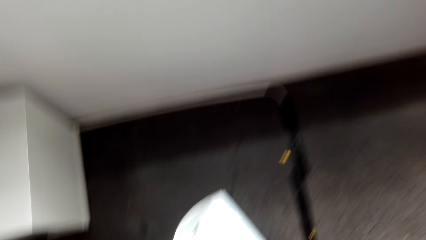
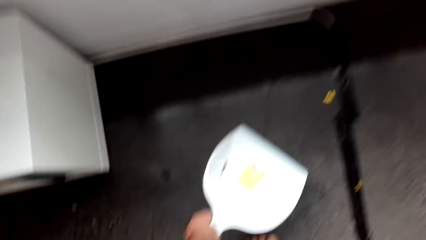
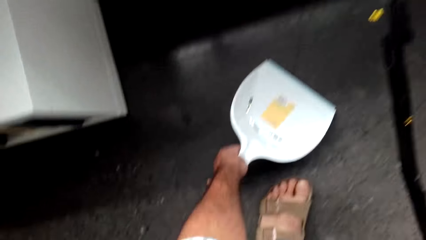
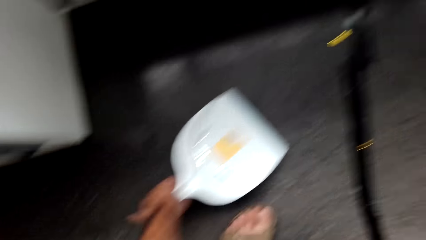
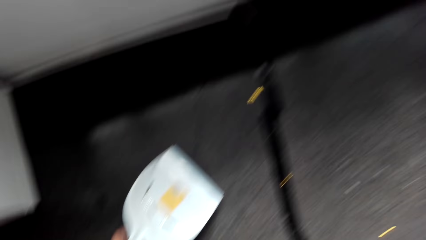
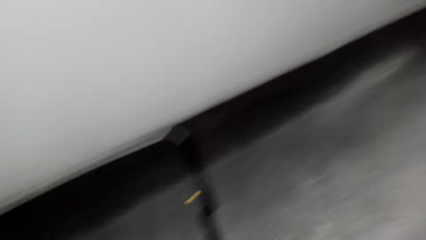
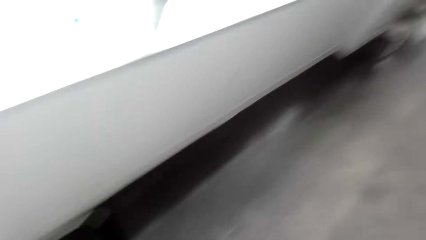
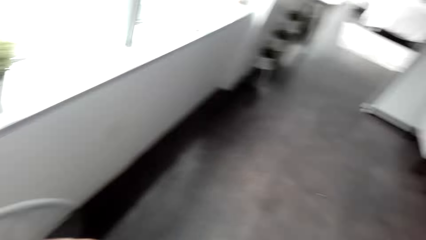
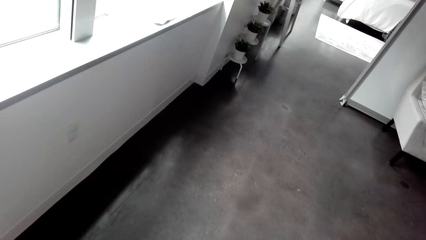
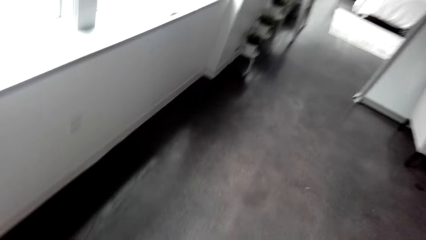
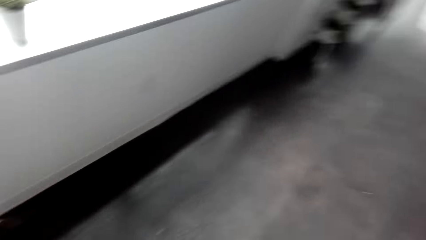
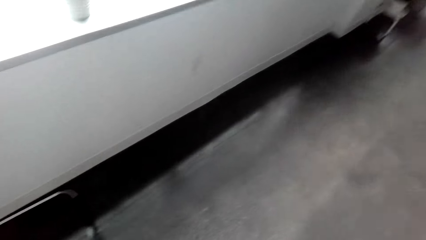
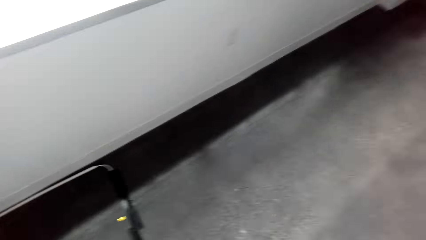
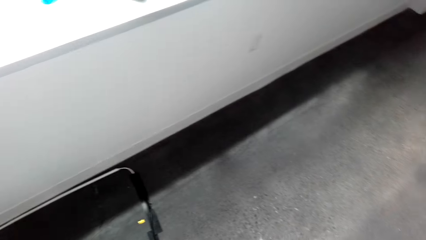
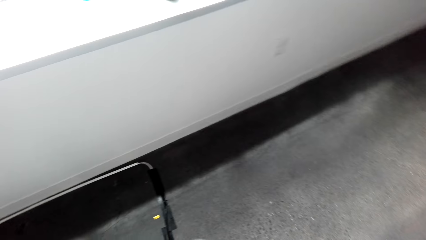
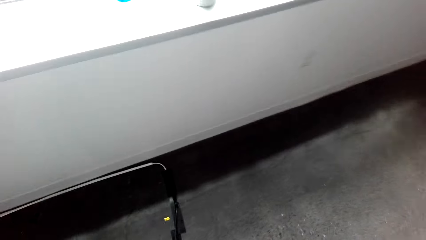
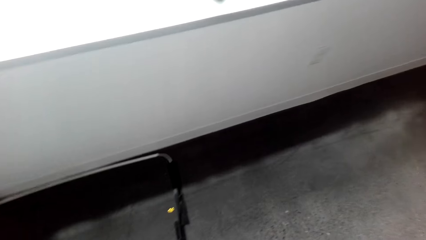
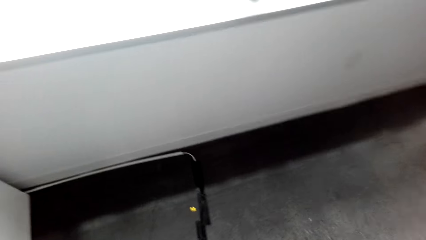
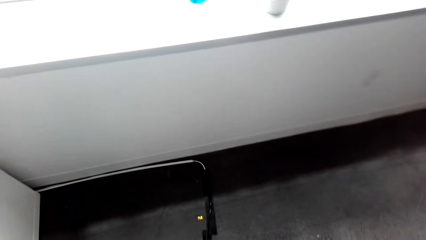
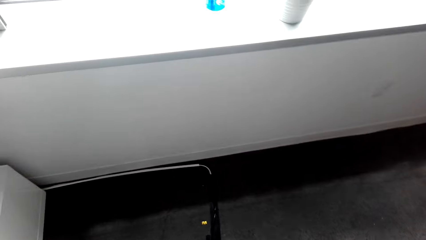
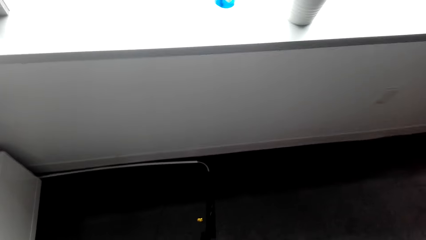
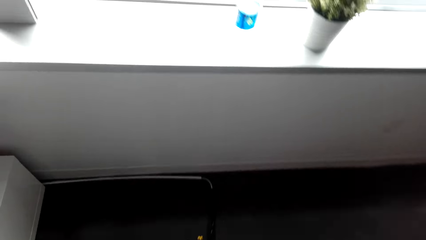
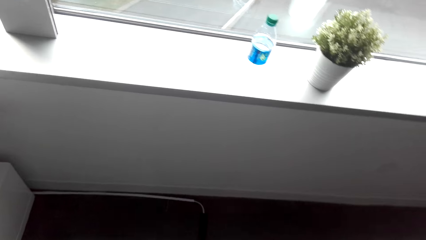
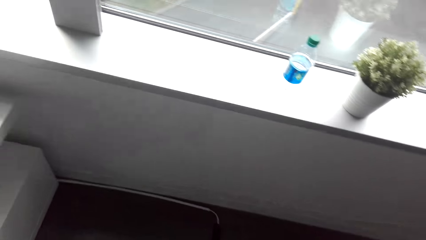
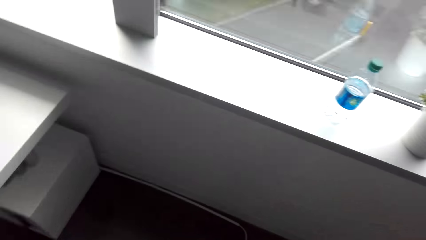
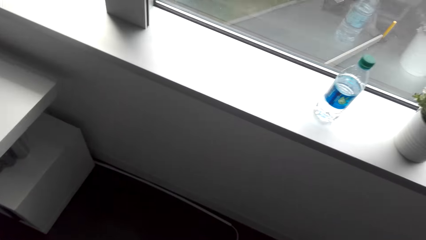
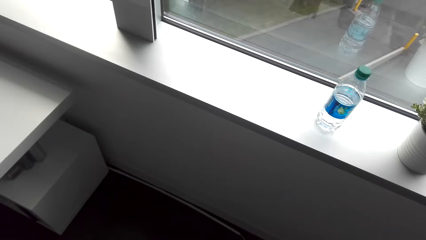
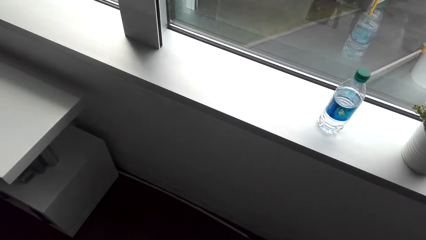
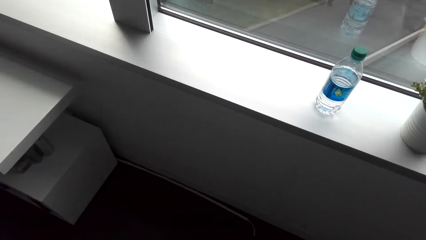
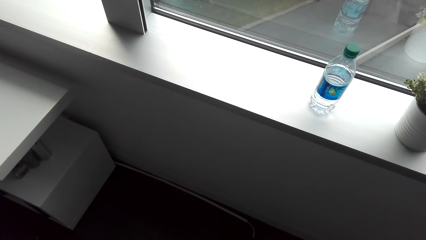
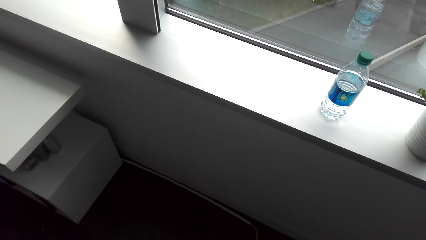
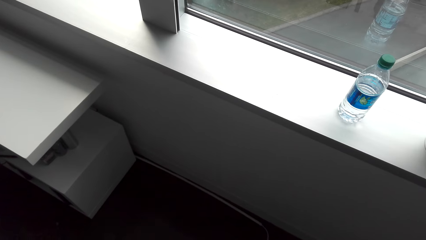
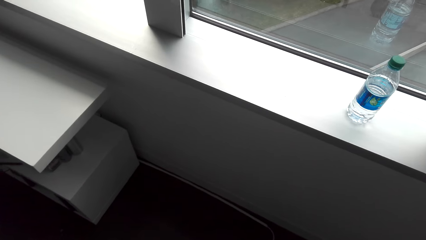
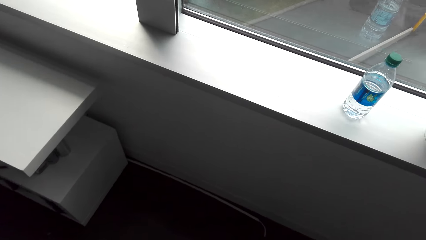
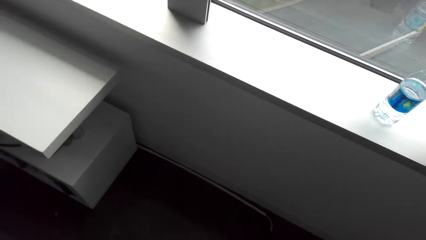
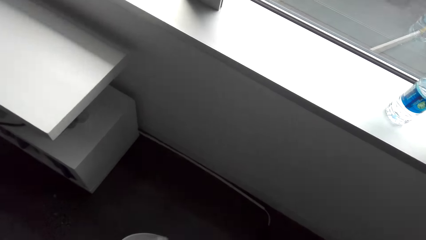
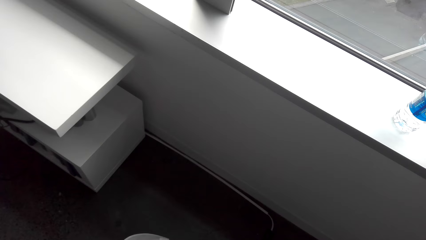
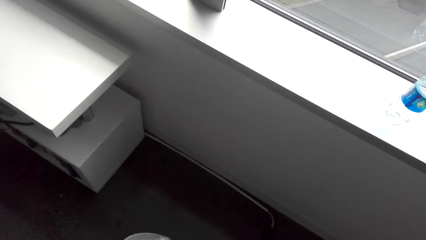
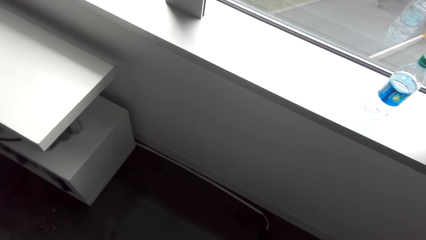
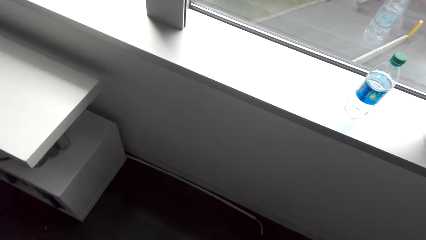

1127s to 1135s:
The camera wearer drops the dustpan on the floor. They sweep dirt into the dustpan with the broom.

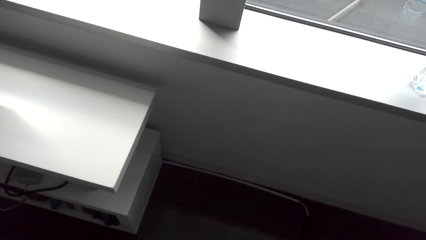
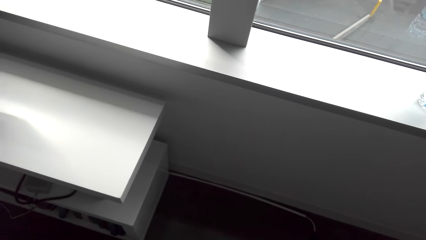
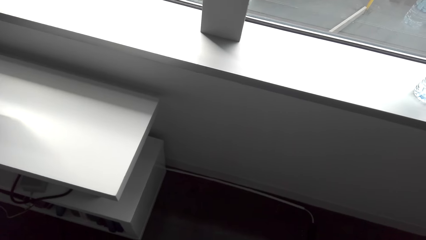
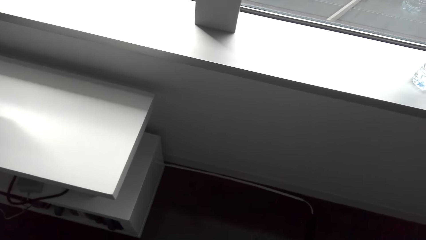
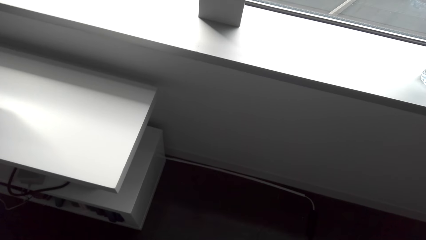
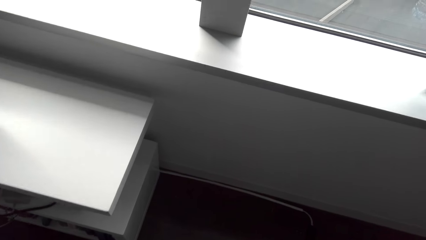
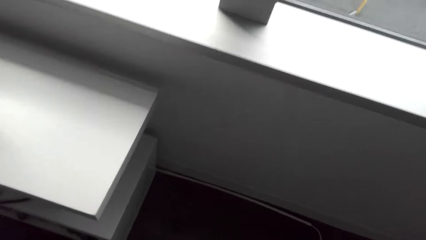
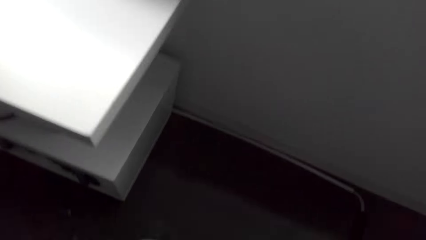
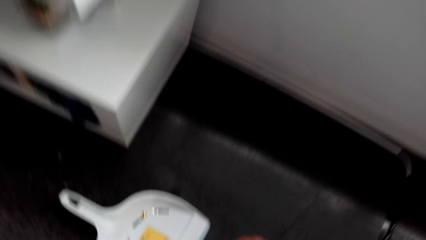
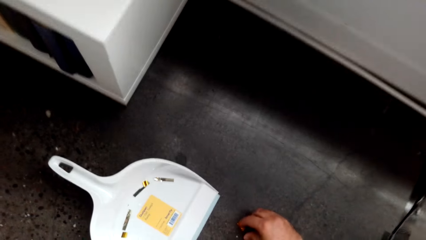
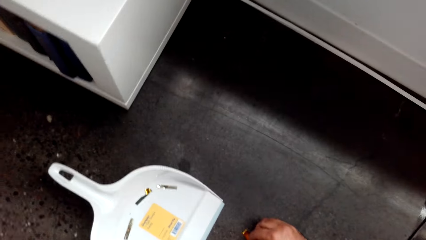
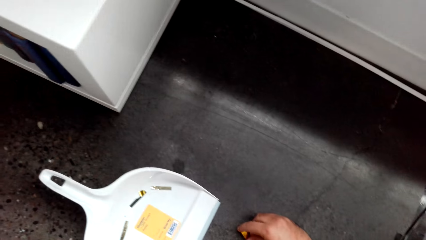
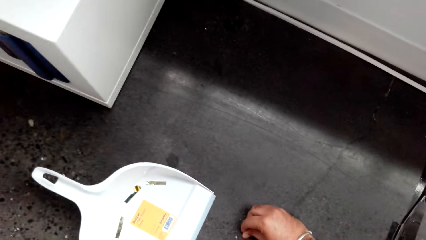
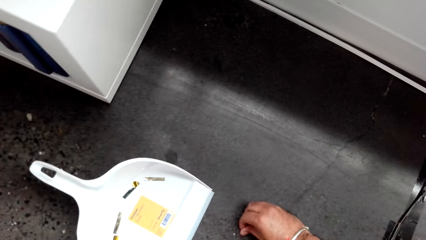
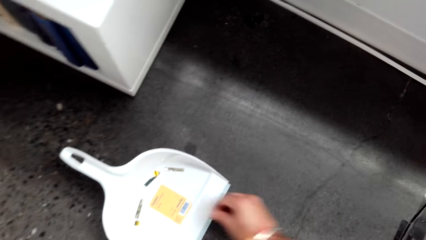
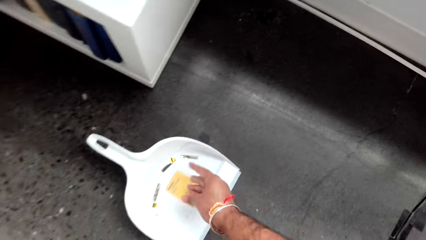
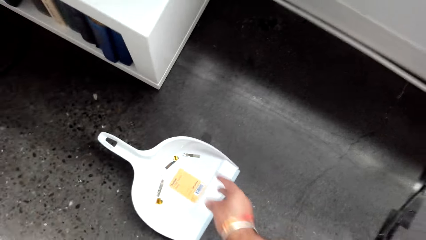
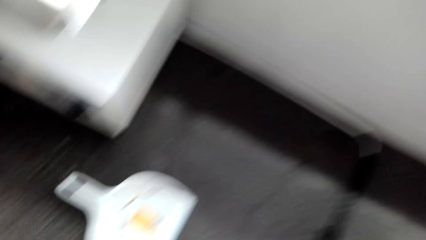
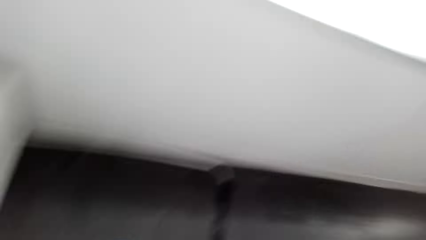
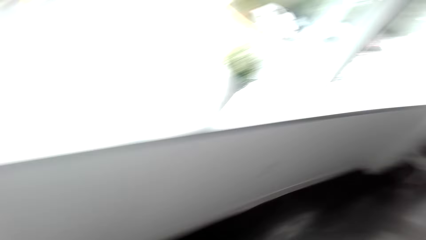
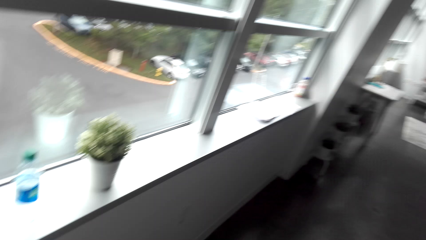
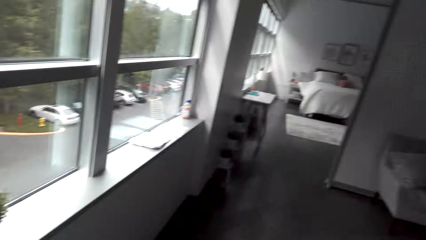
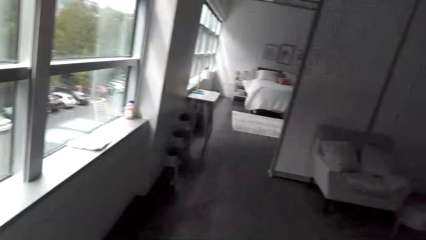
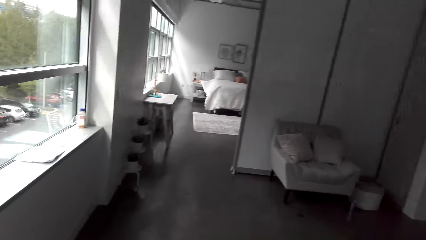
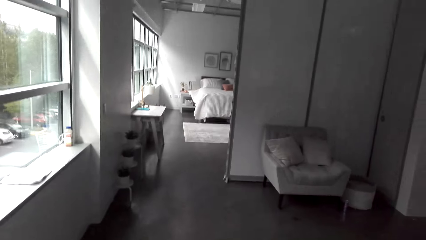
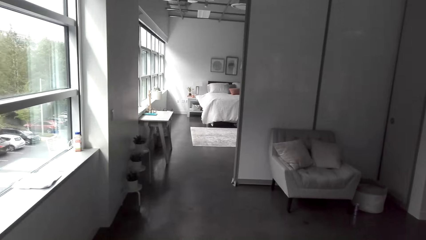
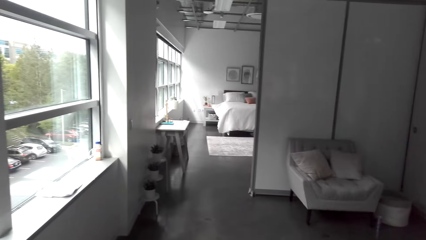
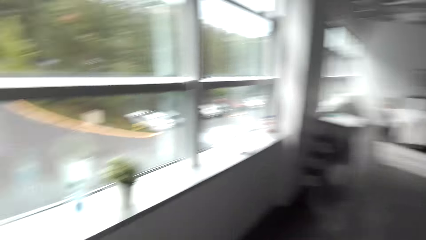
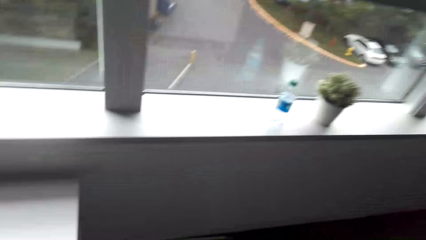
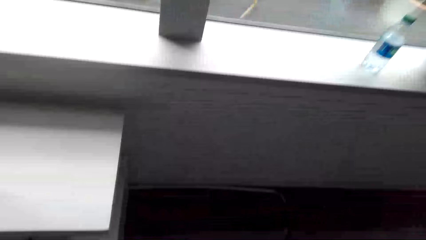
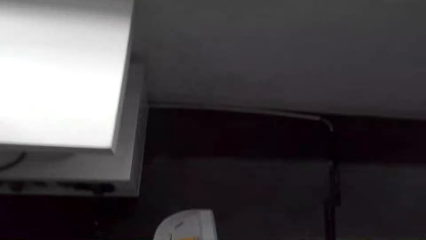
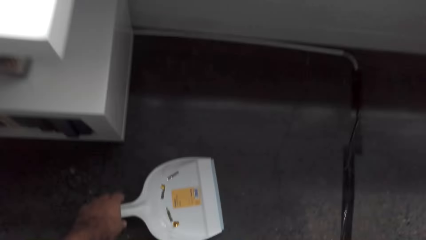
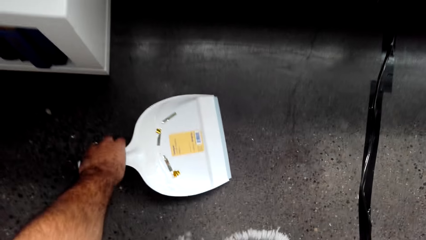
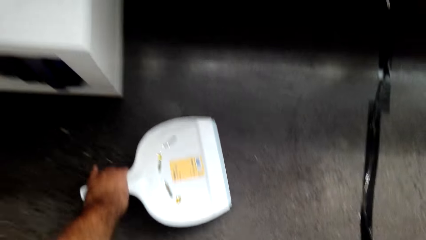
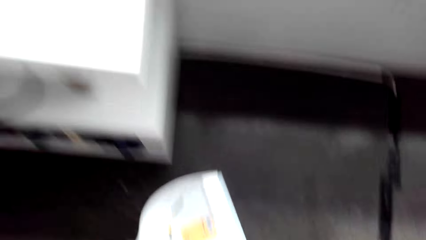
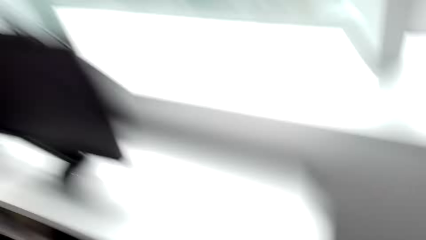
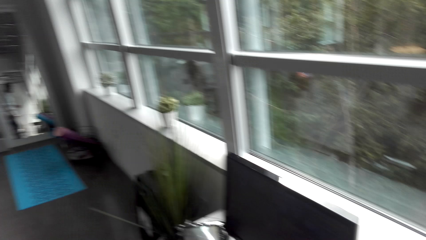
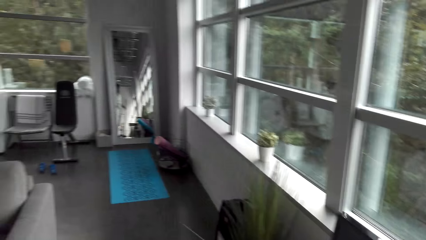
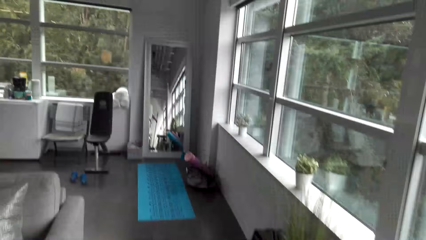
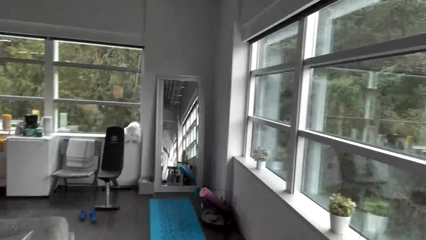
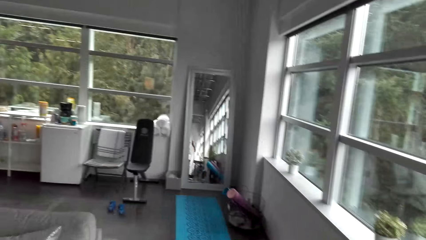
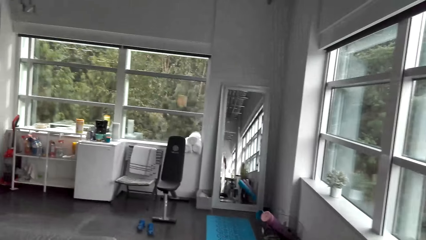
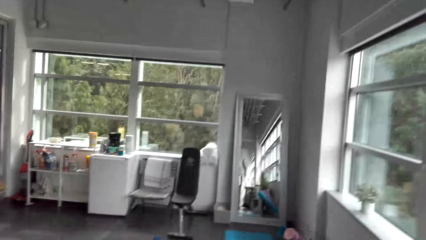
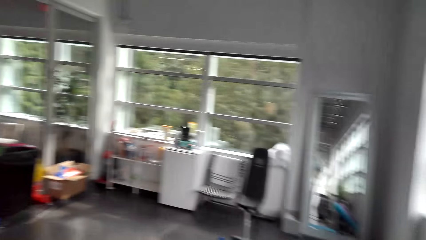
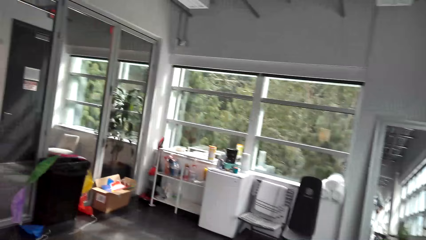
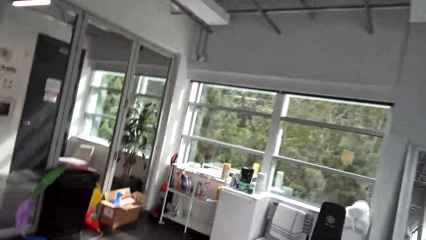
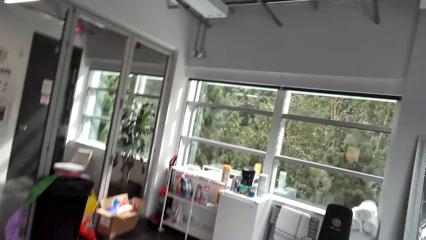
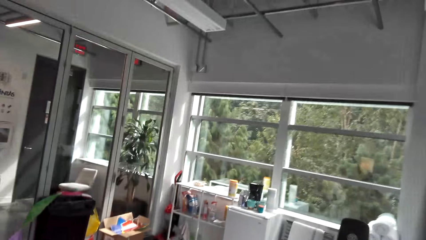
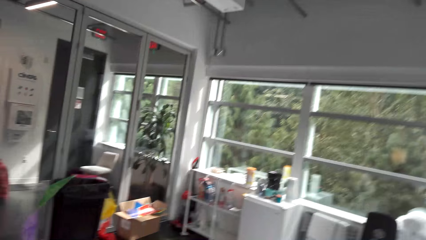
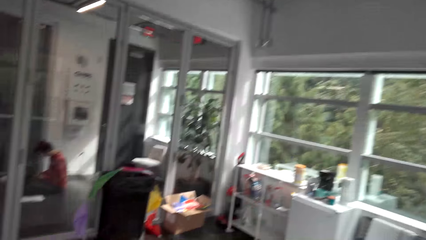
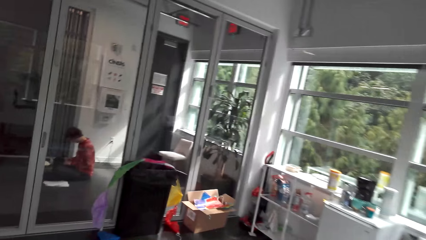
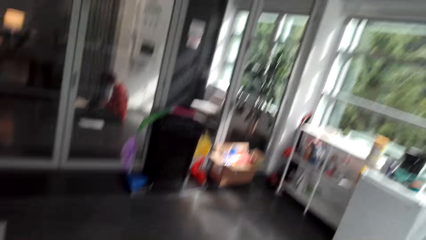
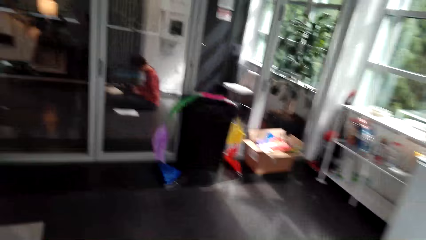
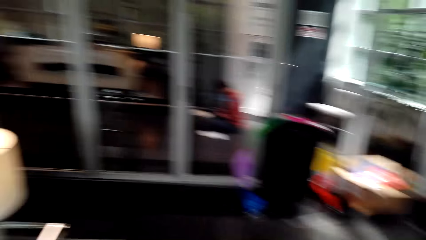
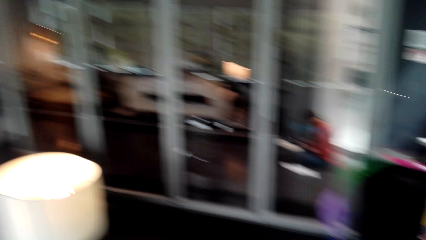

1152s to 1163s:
The camera wearer squats on the dustpan. They put a dirt particle in the dustpan with a hand. They stand from the dustpan and stare around the room. They carry the dustpan to the dustbin in the room. They pick up the dust collector.
